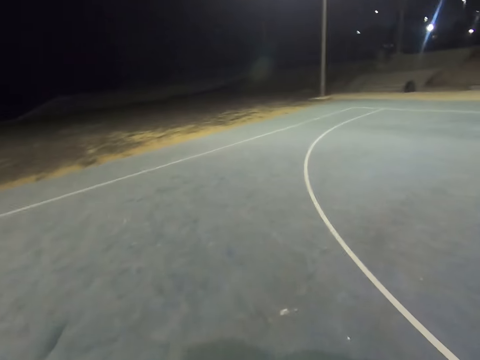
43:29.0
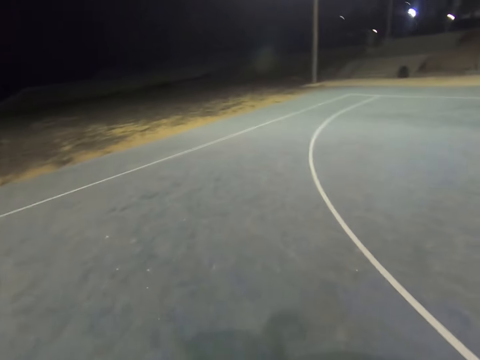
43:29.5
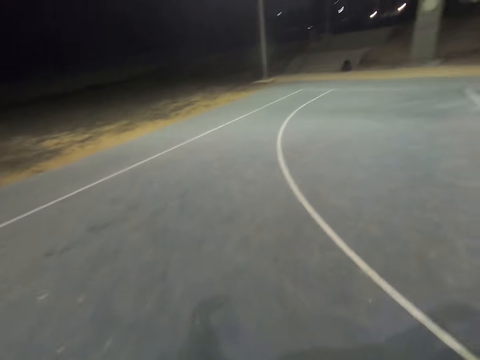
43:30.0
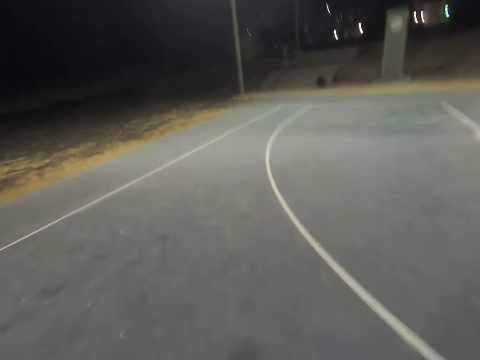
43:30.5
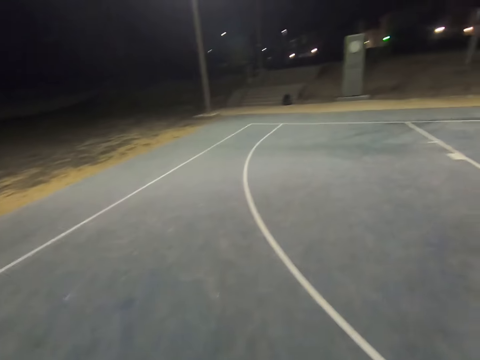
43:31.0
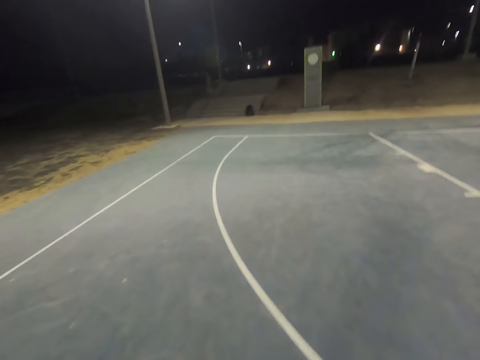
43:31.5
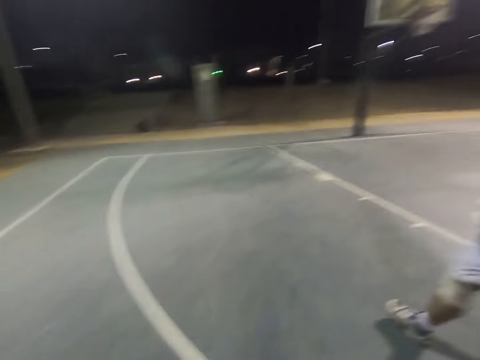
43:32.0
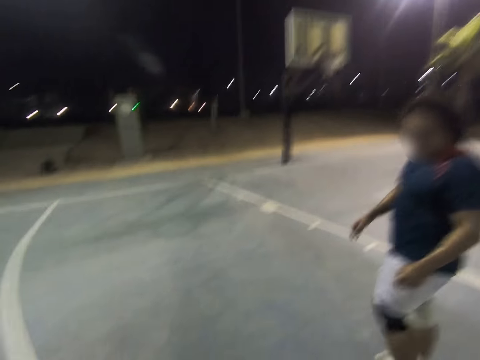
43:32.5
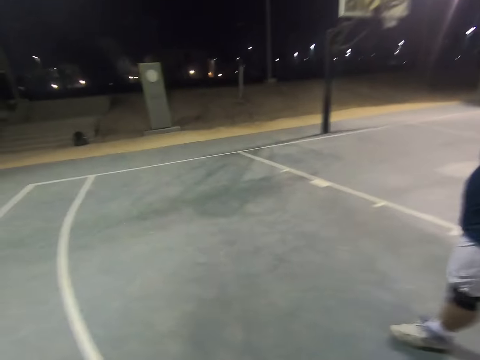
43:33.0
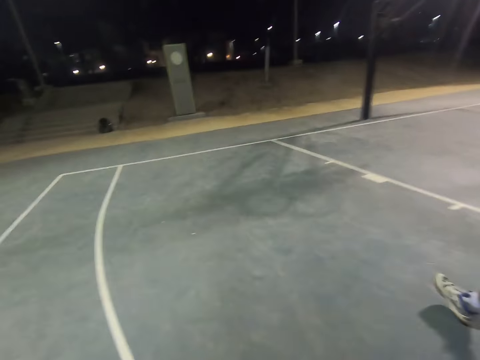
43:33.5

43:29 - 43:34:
The camera wearer dribbles the ball.

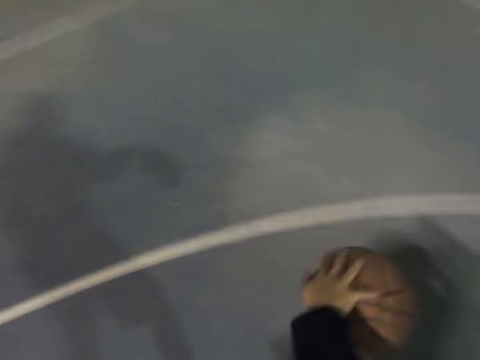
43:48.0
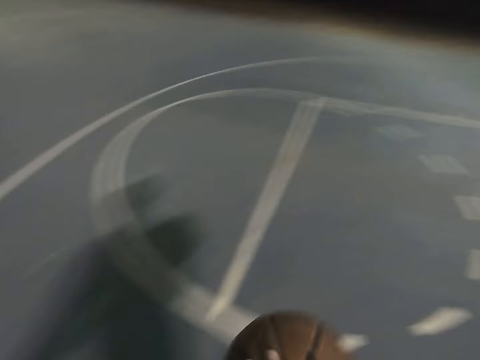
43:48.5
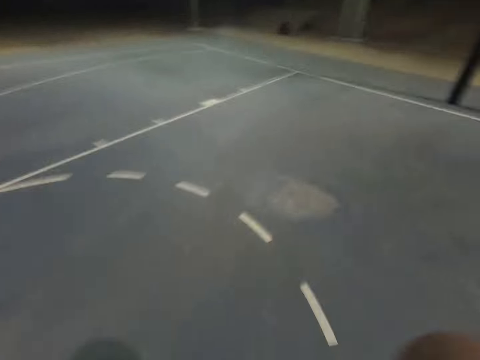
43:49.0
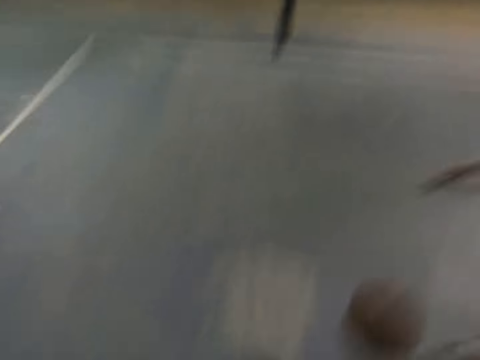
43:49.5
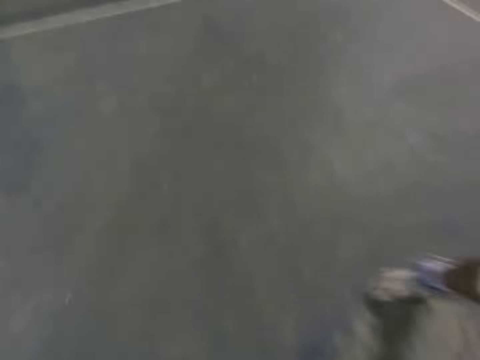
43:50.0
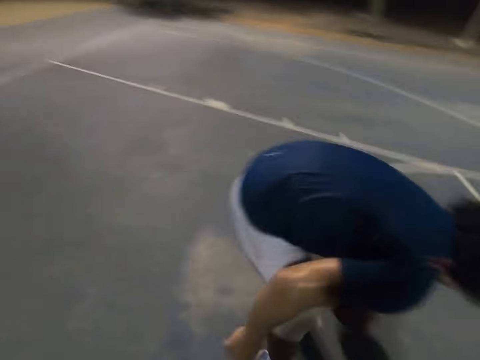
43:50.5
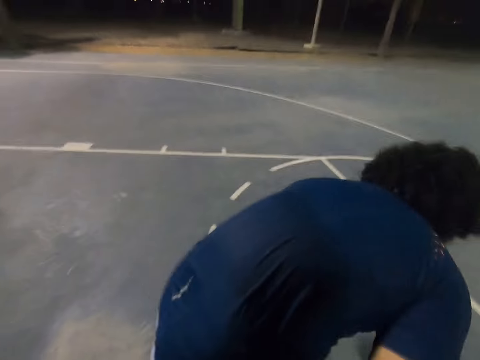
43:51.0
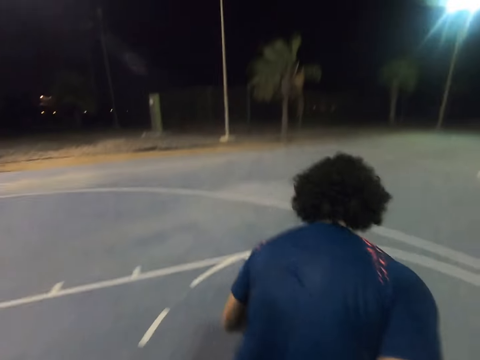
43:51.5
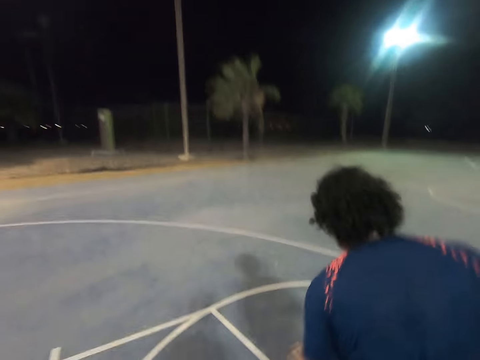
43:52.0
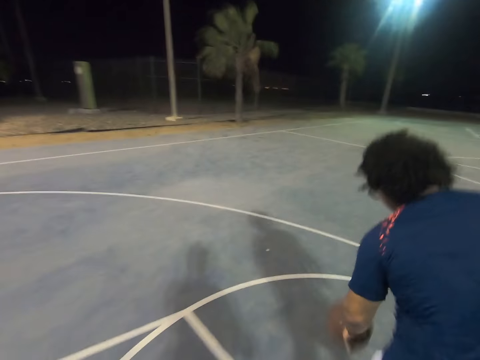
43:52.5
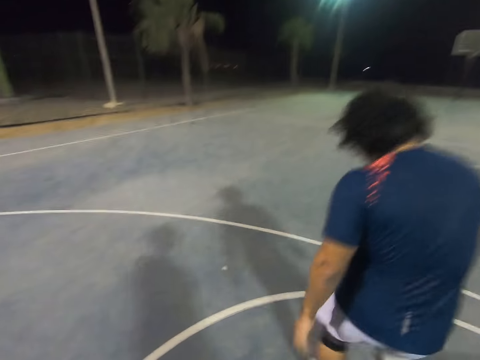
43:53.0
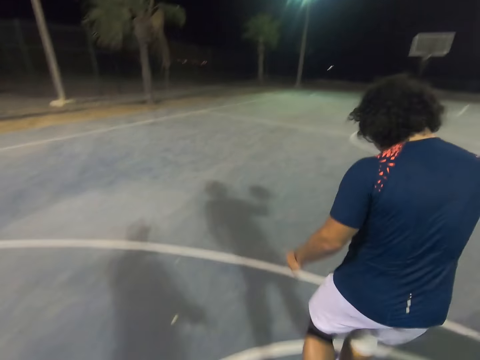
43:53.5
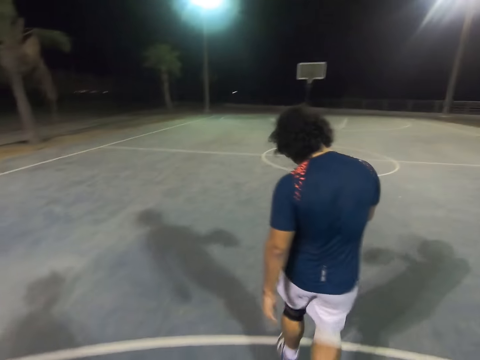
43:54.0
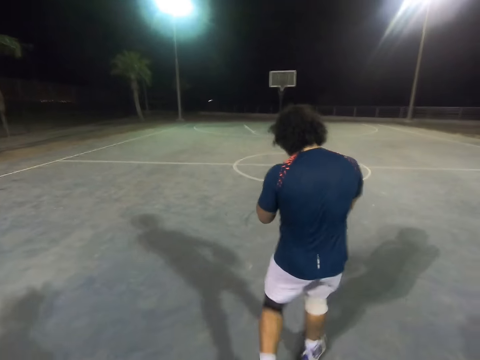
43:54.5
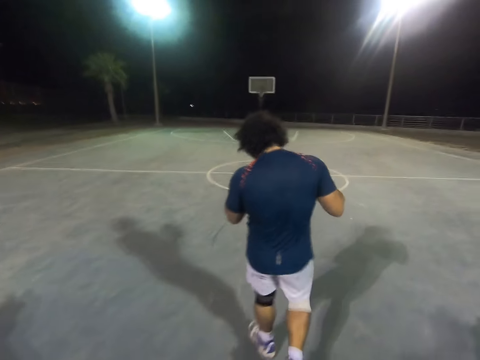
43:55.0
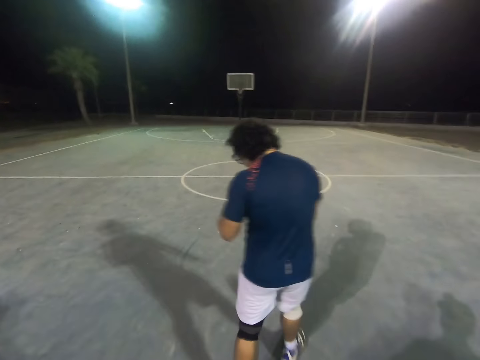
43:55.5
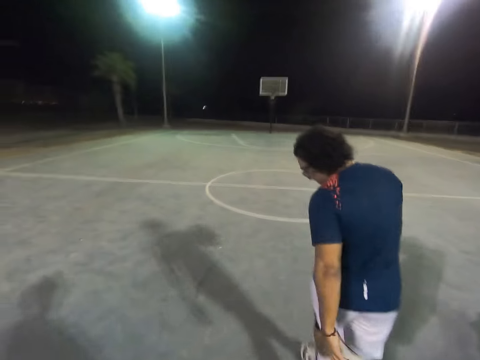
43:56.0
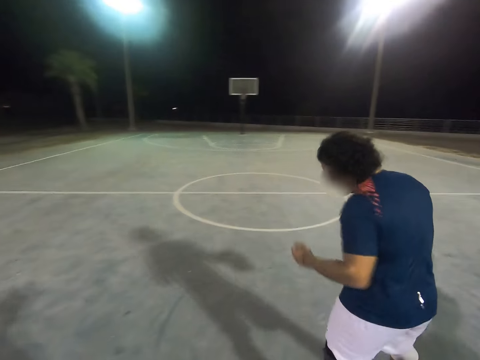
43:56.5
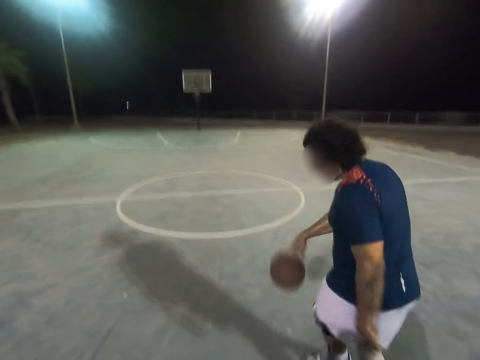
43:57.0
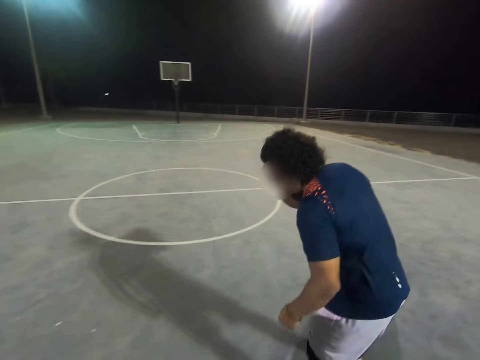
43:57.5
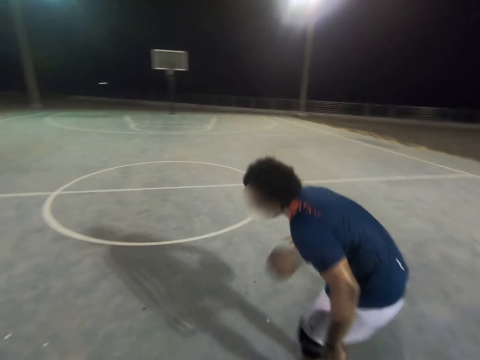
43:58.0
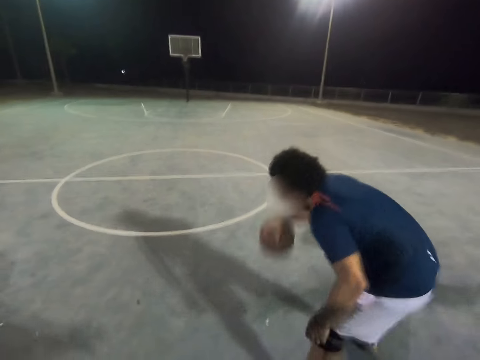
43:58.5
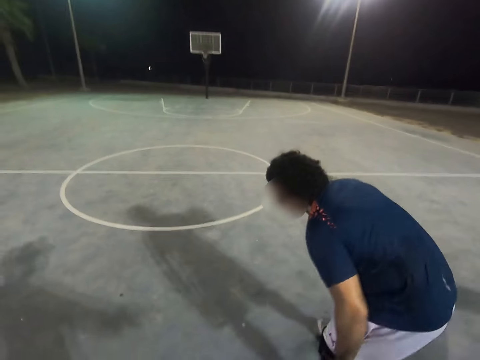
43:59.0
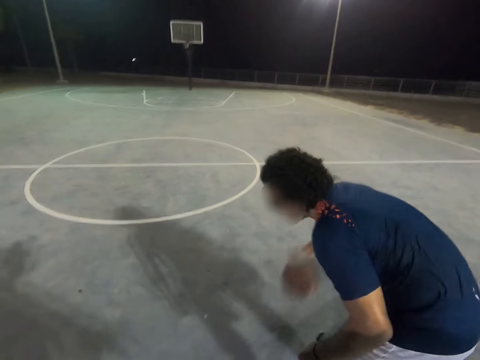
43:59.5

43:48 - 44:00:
A man takes the ball from the camera wearer. The man dribbles the ball across the court.

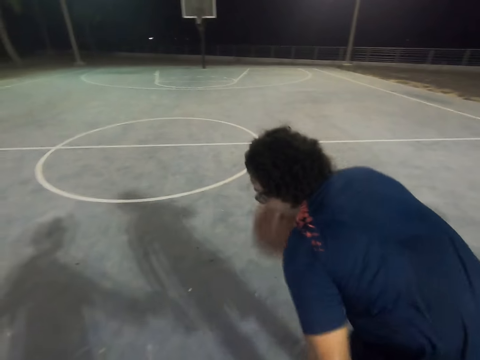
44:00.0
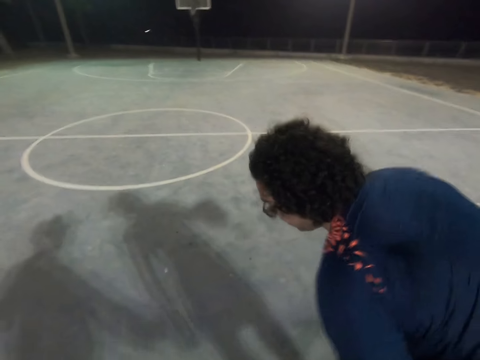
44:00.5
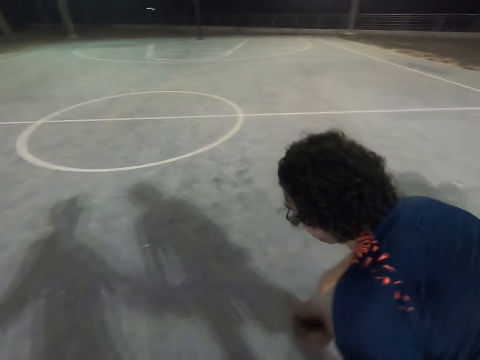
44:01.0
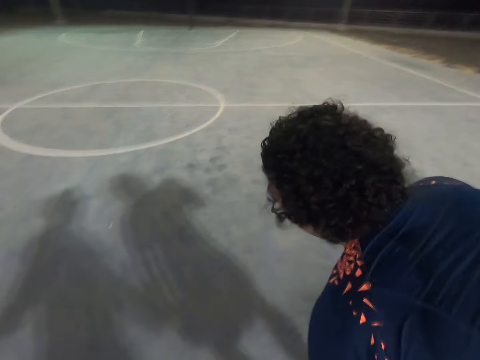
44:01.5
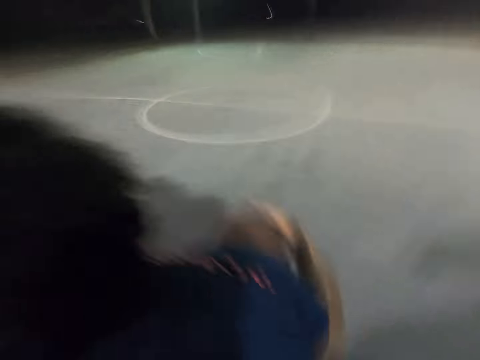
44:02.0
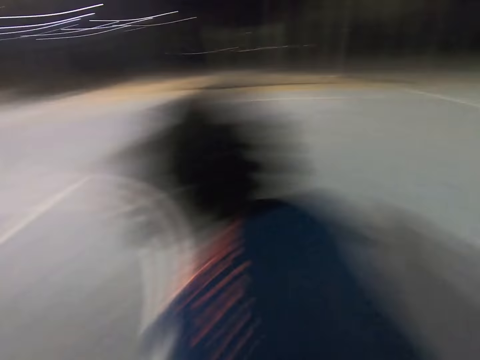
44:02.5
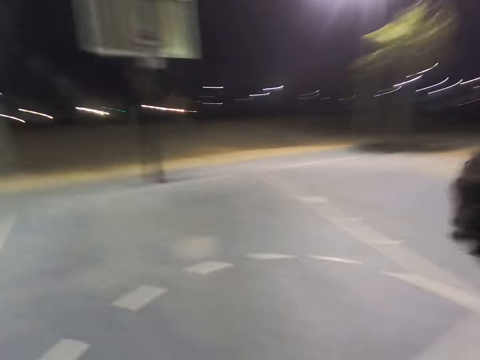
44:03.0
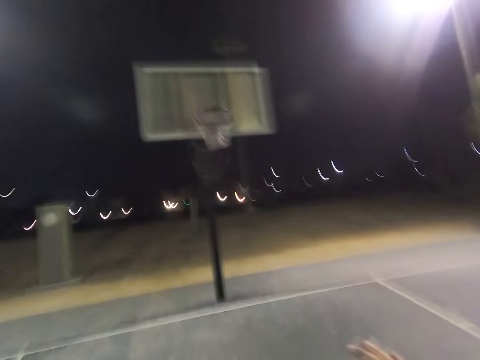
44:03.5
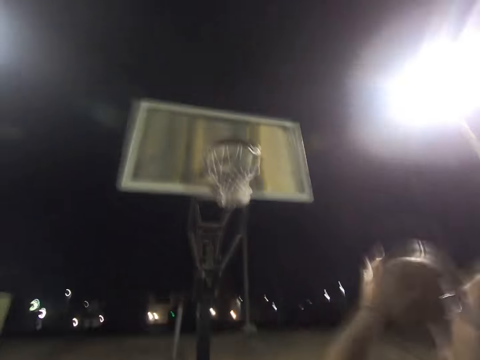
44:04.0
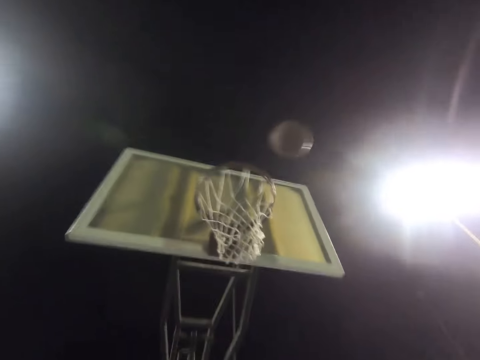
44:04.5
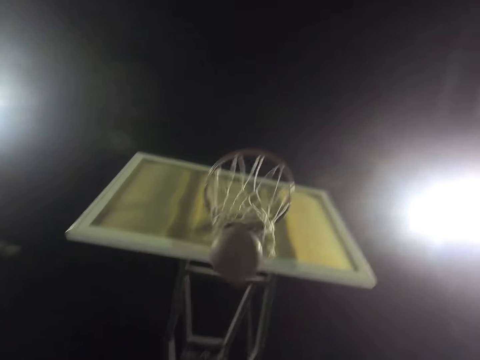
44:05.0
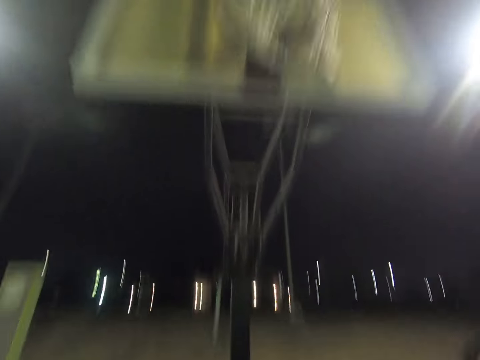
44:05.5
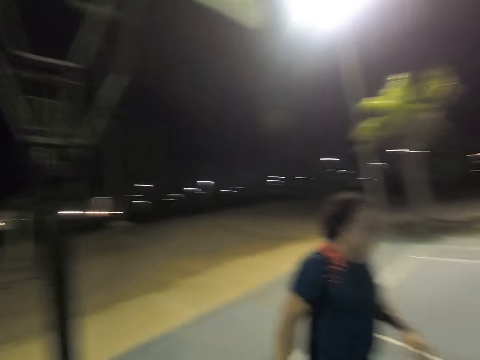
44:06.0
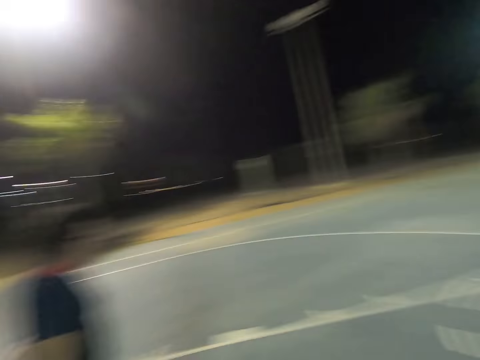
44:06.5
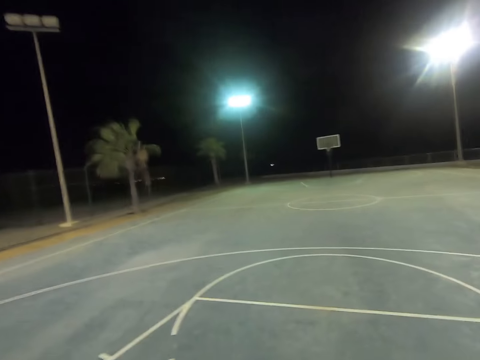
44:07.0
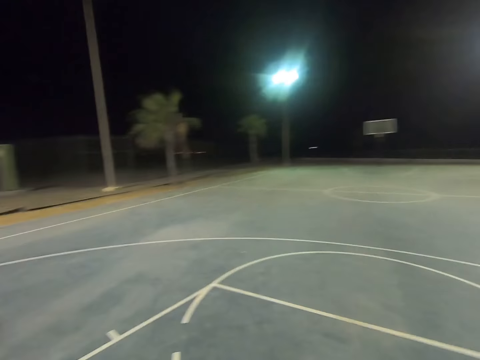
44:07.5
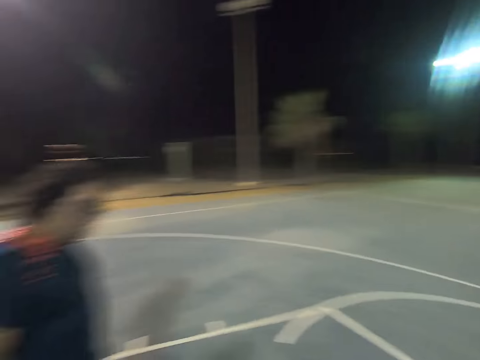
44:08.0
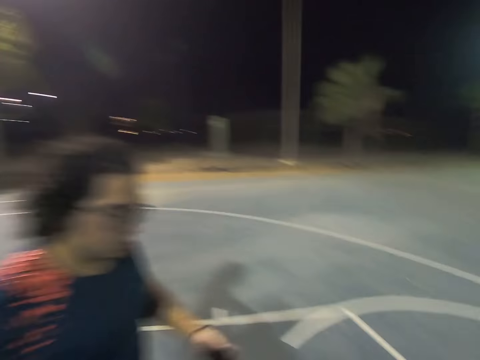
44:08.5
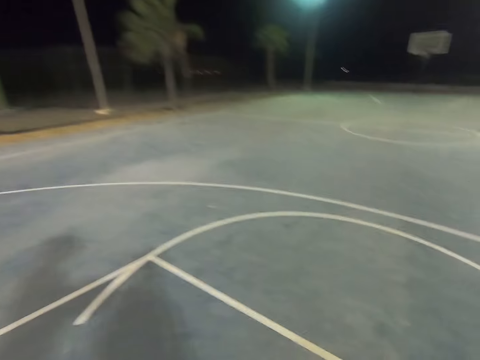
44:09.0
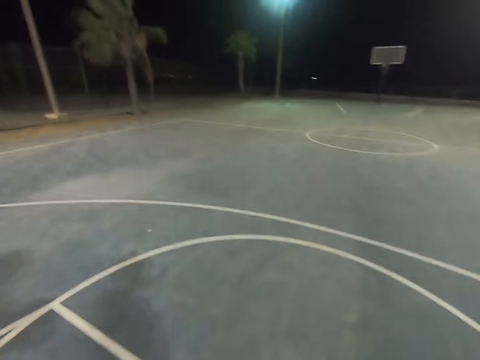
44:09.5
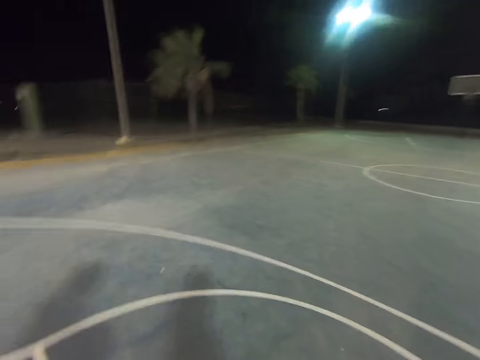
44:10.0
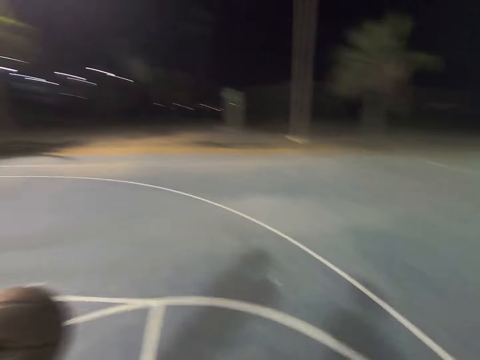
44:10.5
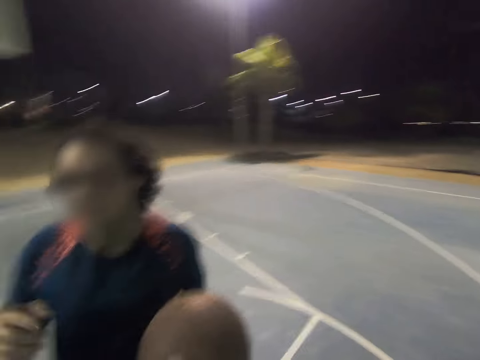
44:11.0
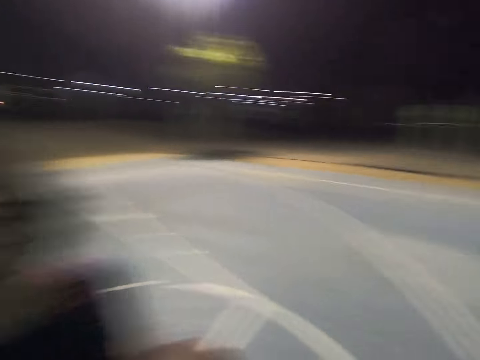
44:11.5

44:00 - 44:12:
A man throws the ball into the net. The camera wearer catches the ball. They walk away. The man walks beside the camera wearer.
